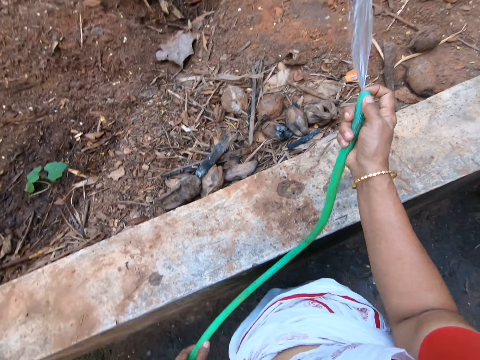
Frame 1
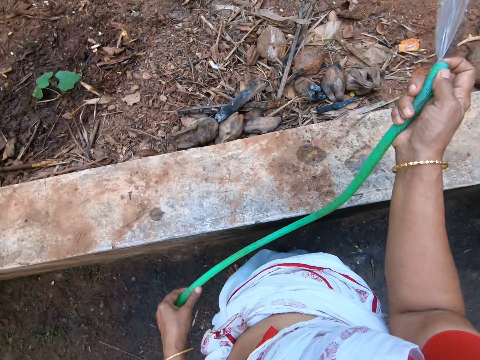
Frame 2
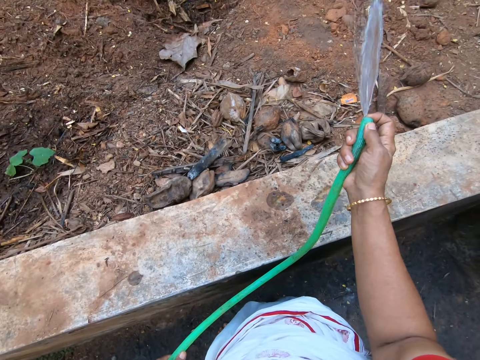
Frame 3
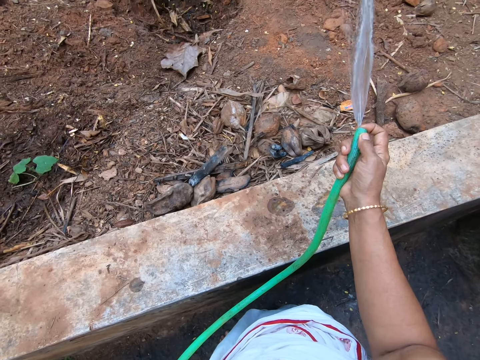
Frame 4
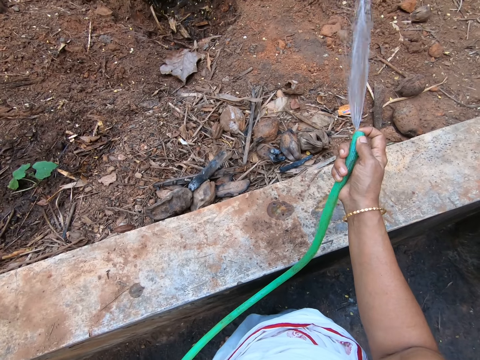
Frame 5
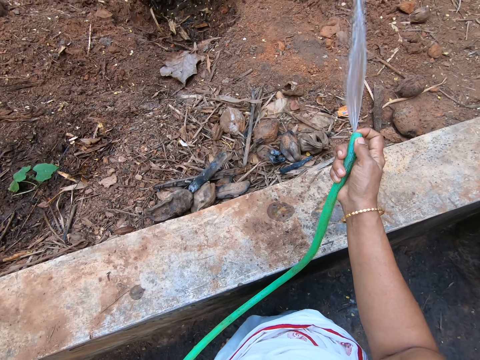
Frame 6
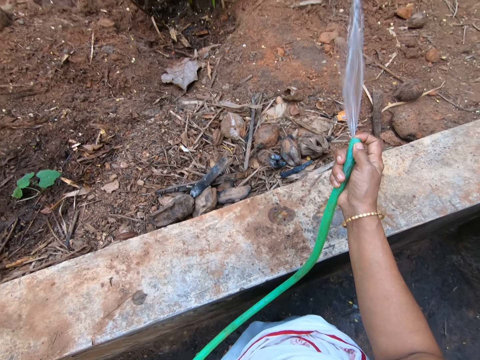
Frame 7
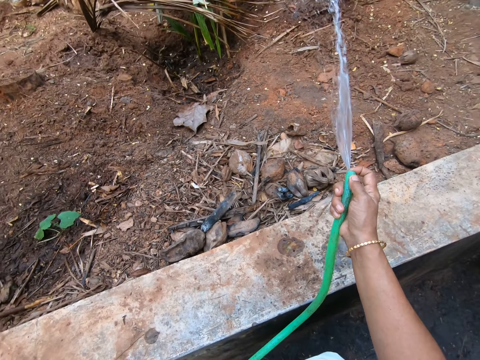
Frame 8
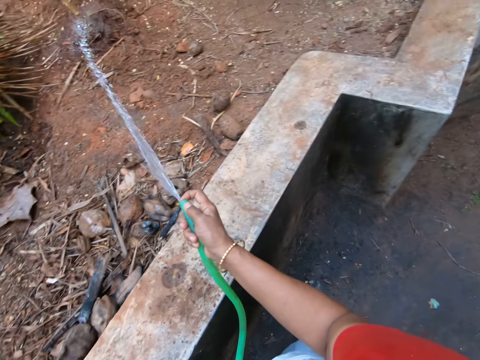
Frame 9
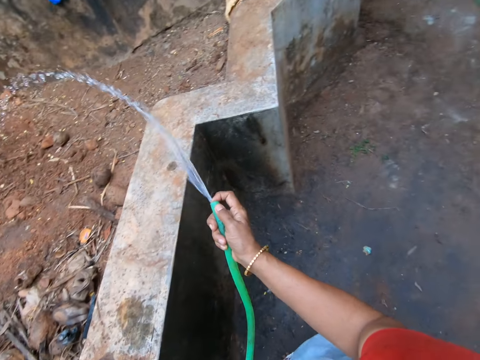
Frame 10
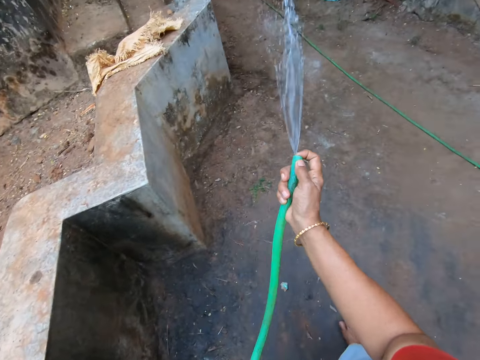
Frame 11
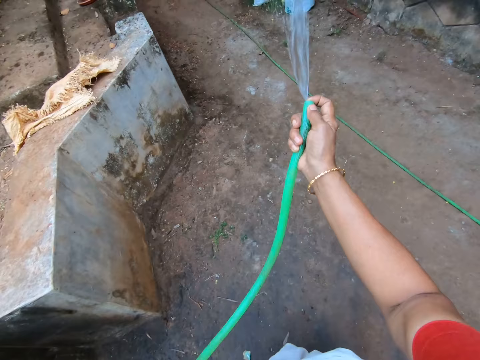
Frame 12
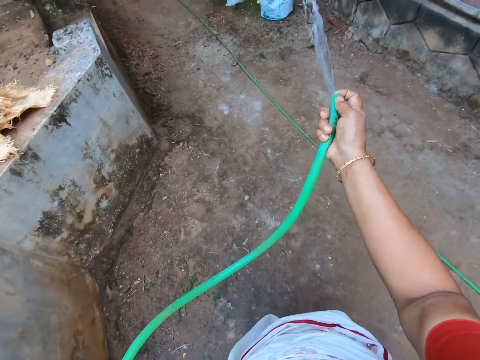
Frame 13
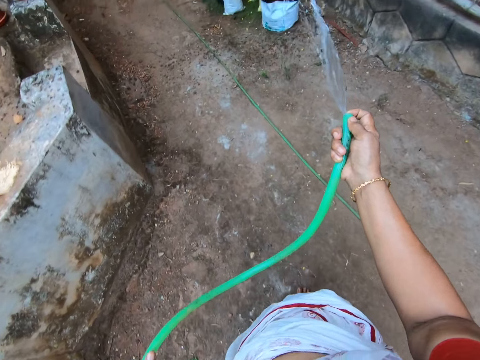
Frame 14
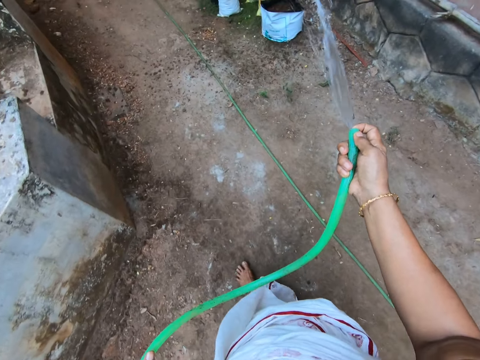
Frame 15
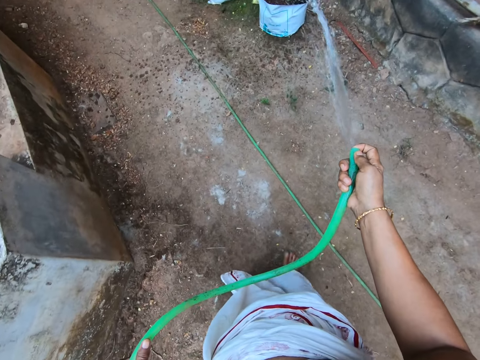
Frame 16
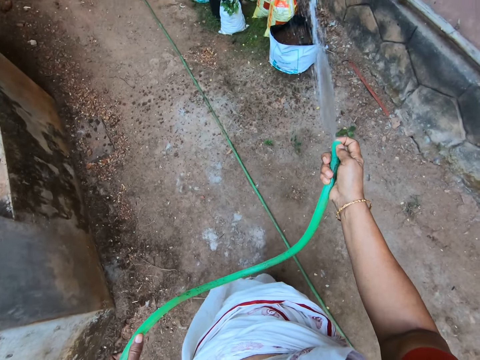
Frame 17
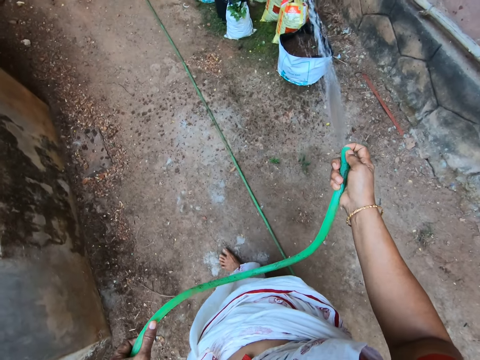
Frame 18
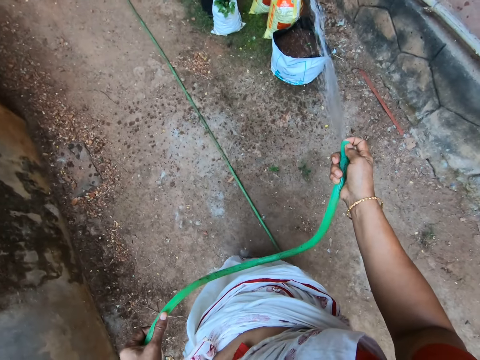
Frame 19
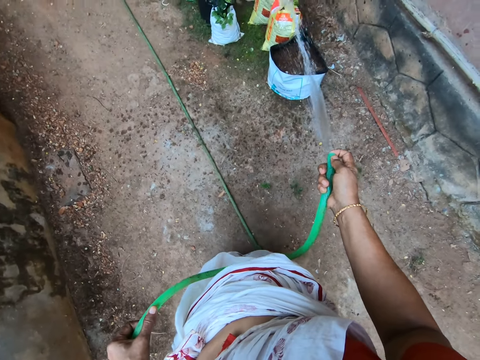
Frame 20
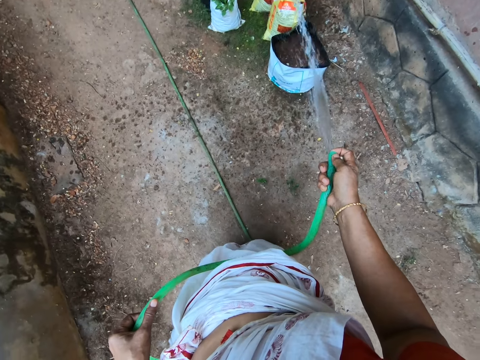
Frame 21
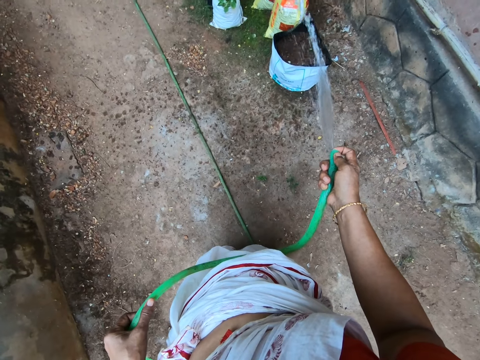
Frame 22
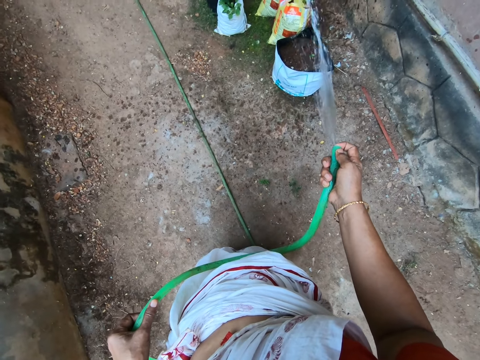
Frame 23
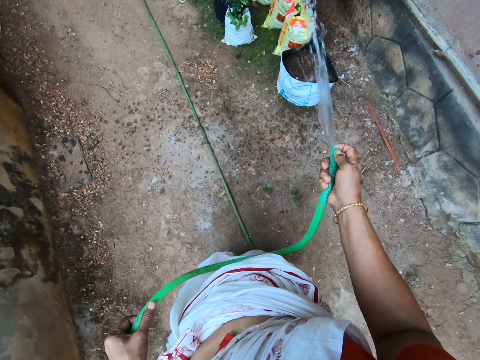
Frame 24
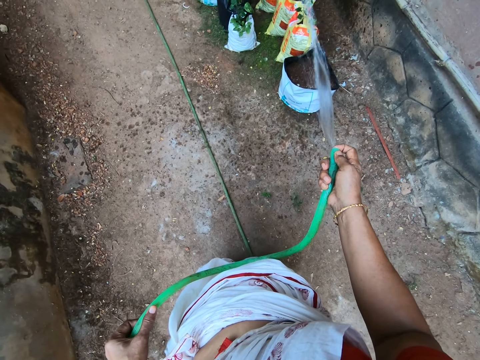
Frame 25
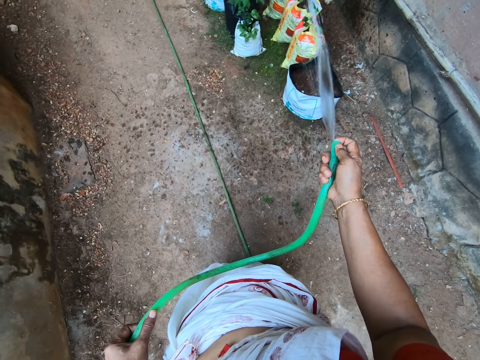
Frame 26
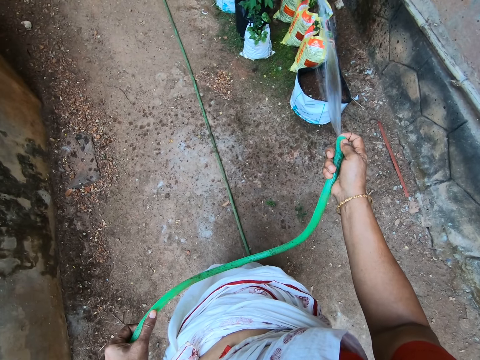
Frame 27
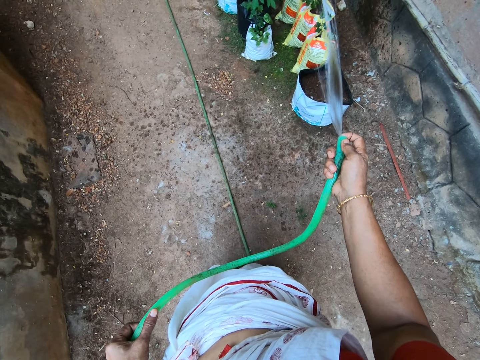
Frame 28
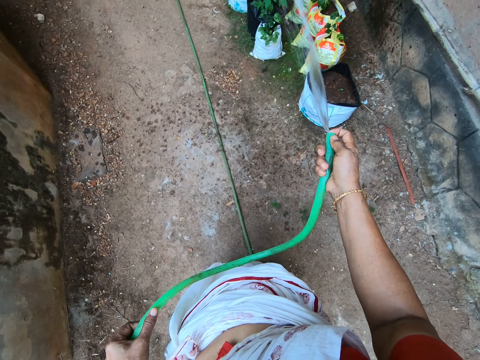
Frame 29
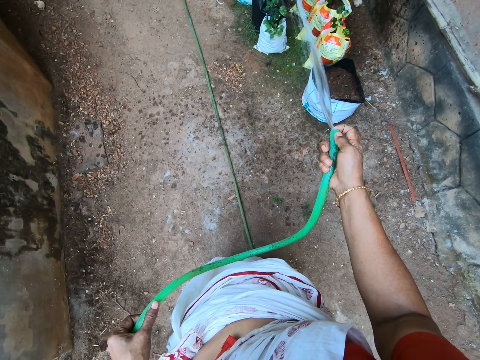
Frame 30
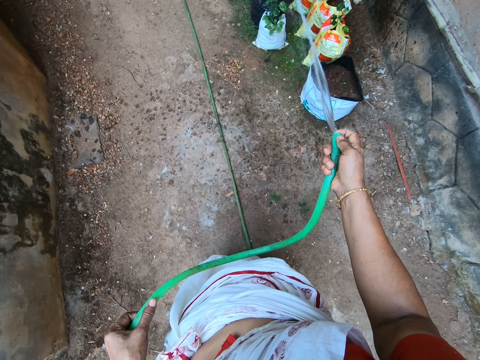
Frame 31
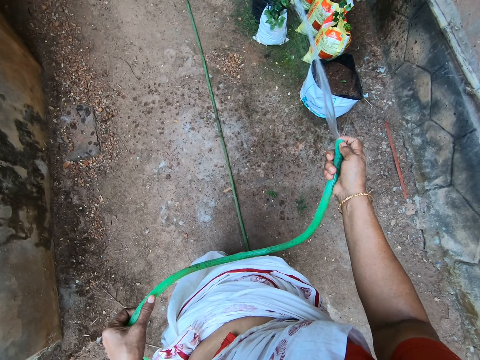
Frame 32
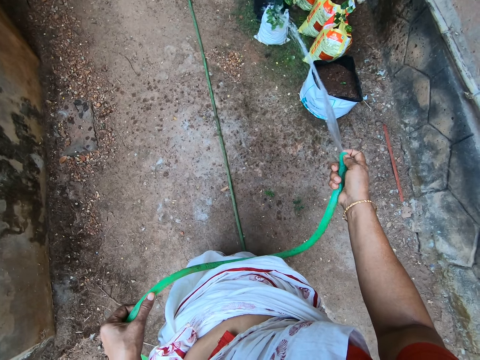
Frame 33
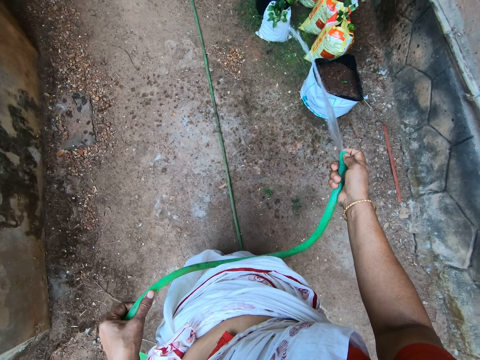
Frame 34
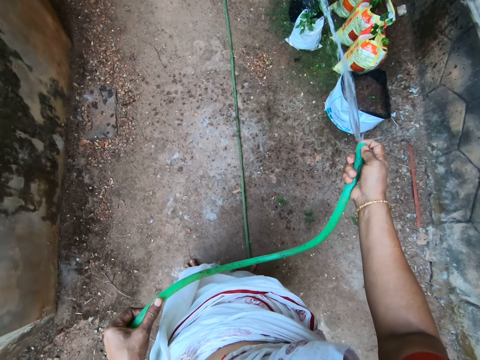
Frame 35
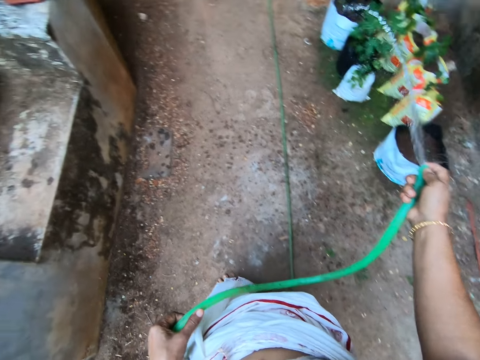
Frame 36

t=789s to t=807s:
The camera wearer sprinkles water to the plants. They walk around with a pipe. They water the plants with piped water.

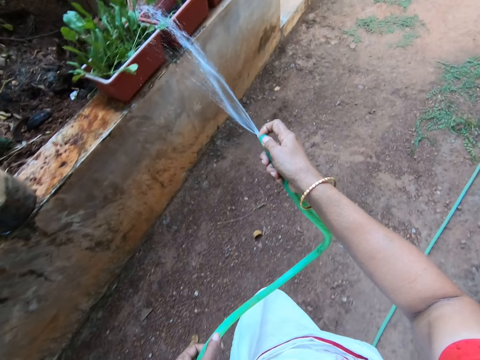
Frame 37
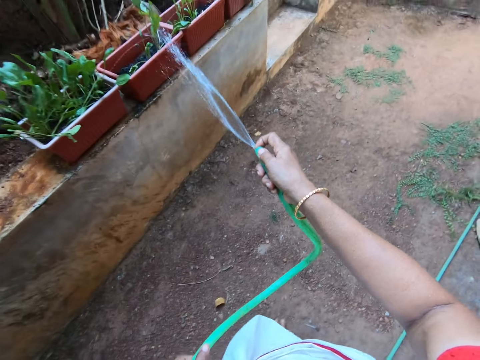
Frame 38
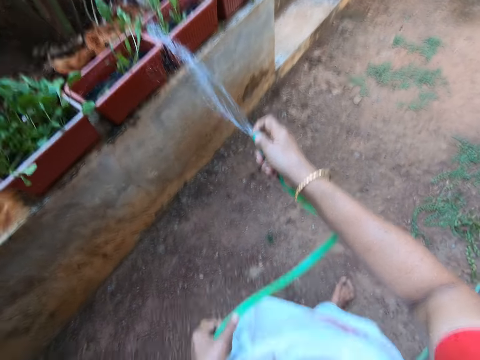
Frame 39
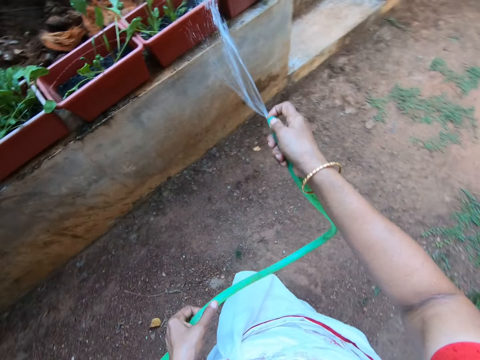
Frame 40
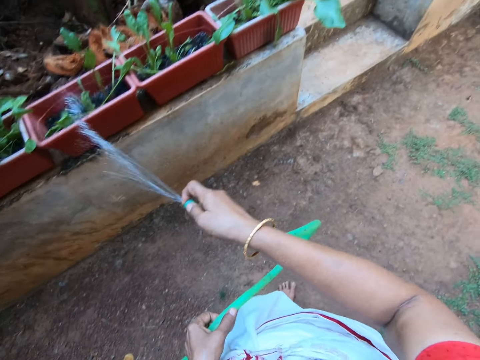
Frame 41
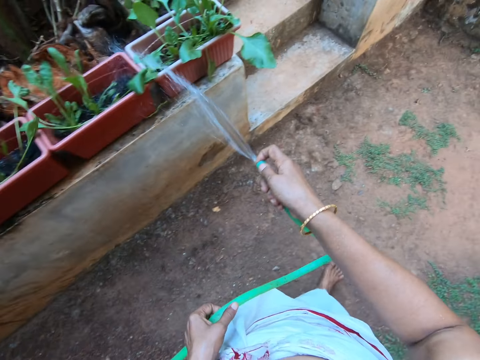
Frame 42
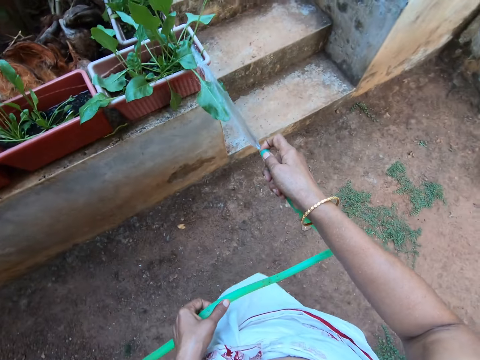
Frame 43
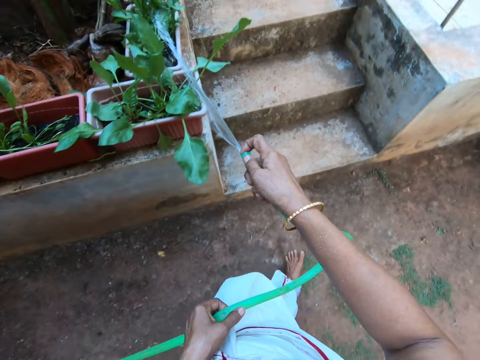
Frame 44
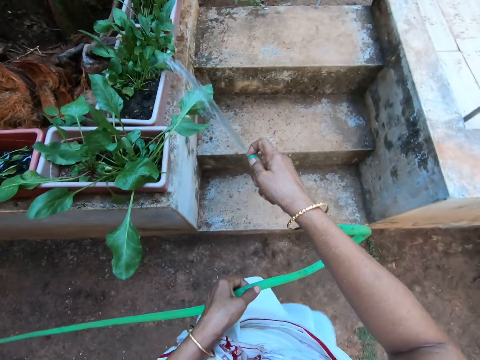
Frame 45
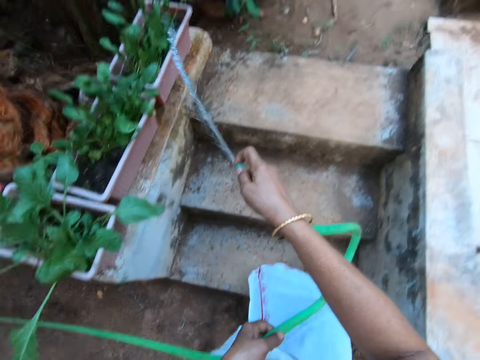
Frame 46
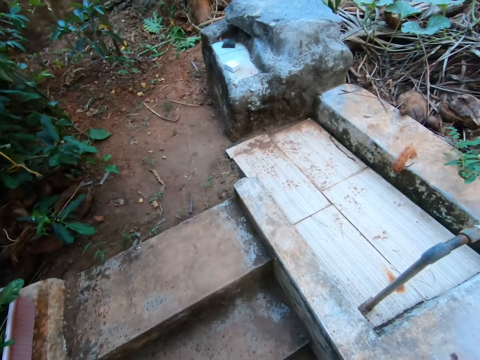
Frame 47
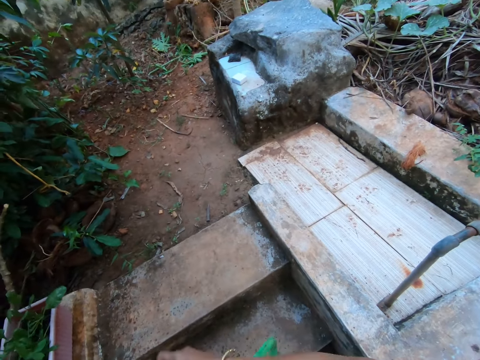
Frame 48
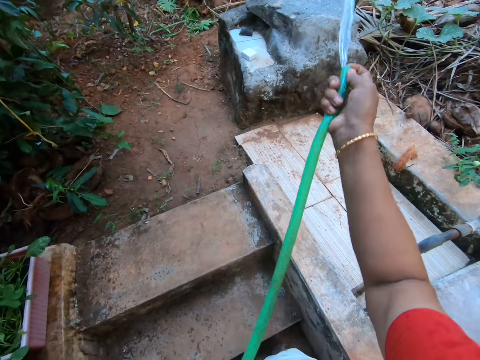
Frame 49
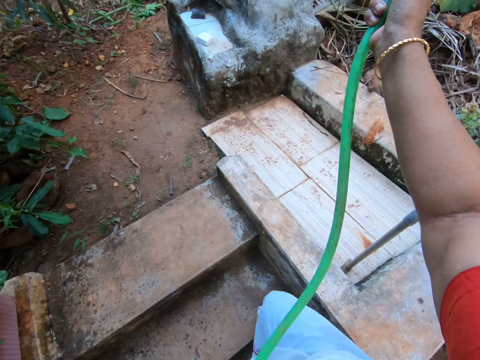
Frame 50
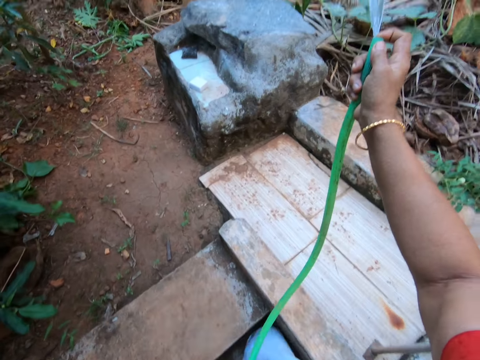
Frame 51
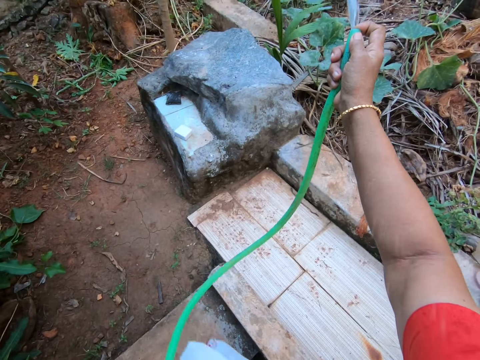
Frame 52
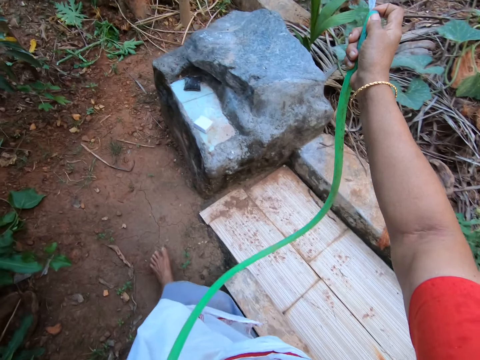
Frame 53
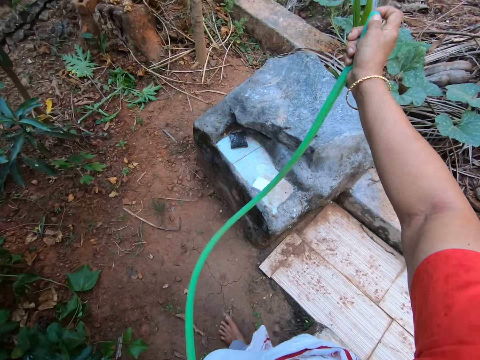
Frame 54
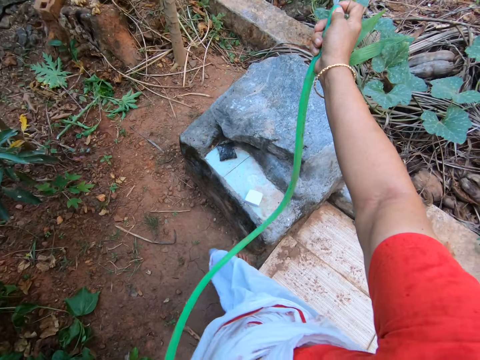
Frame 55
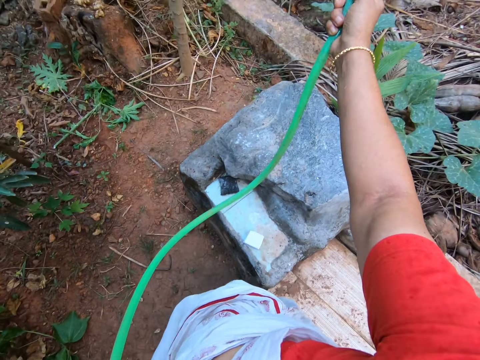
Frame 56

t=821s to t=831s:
The camera wearer looks around. They look around the compound. They water the plants in the garden.
